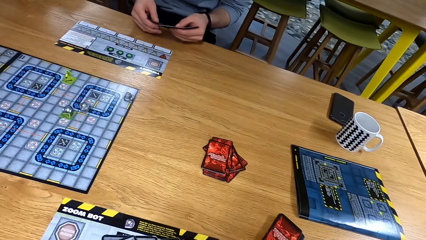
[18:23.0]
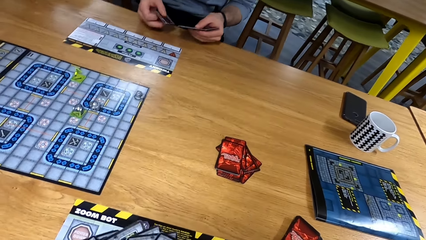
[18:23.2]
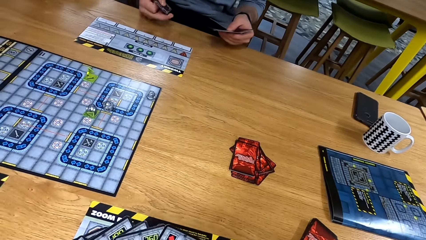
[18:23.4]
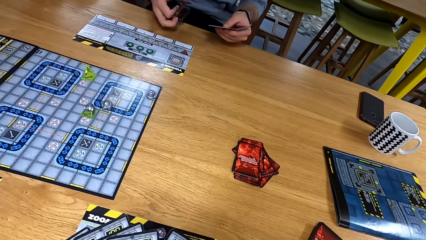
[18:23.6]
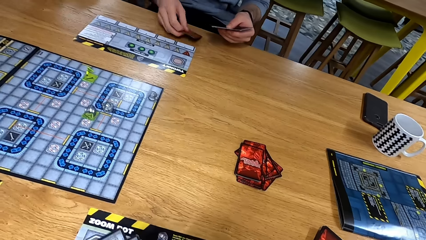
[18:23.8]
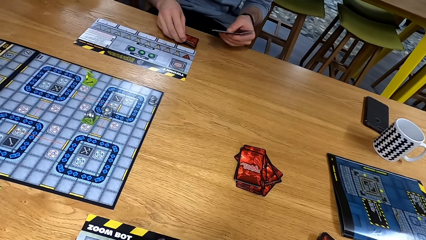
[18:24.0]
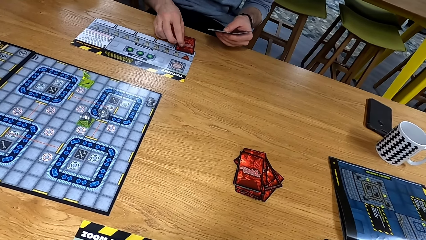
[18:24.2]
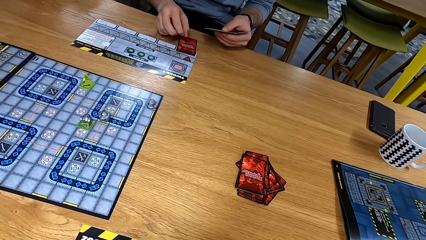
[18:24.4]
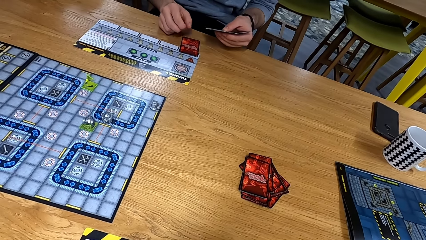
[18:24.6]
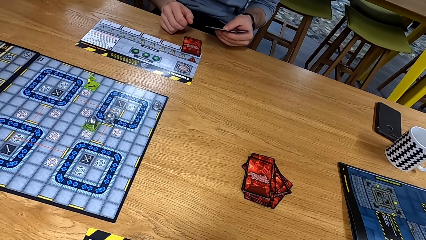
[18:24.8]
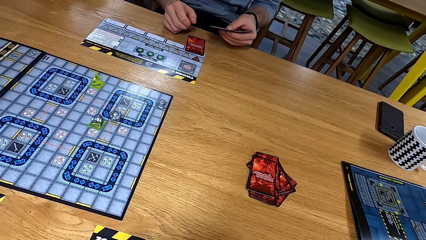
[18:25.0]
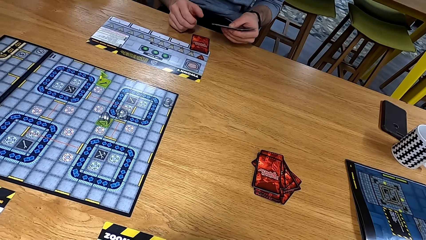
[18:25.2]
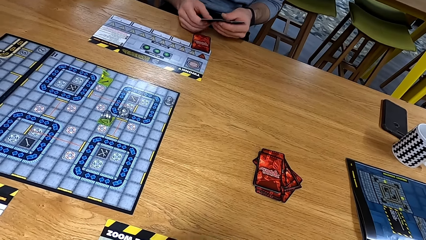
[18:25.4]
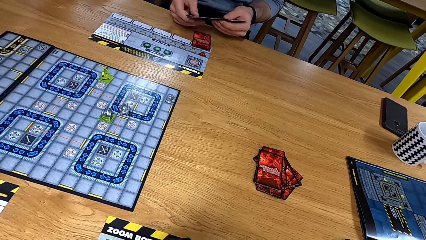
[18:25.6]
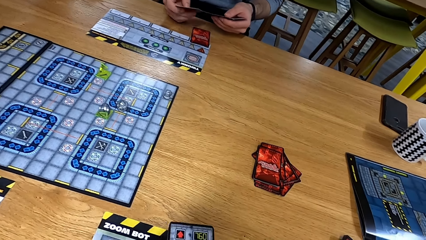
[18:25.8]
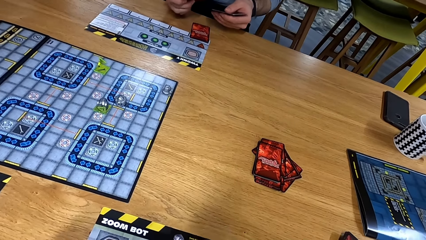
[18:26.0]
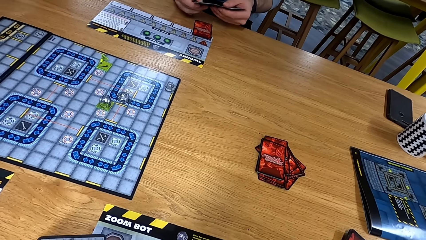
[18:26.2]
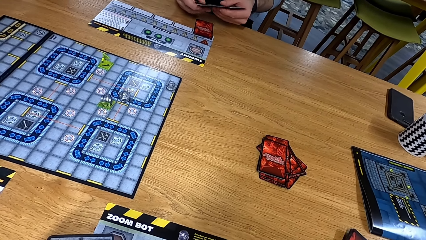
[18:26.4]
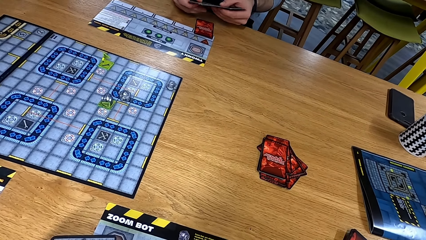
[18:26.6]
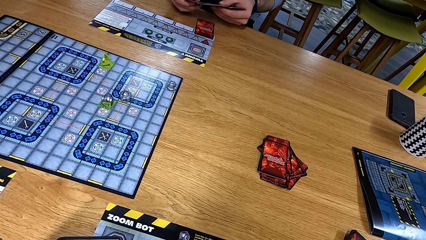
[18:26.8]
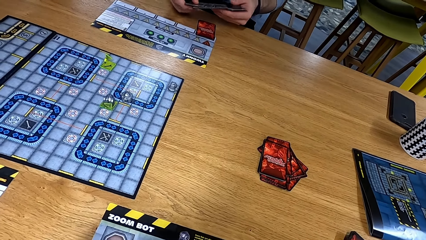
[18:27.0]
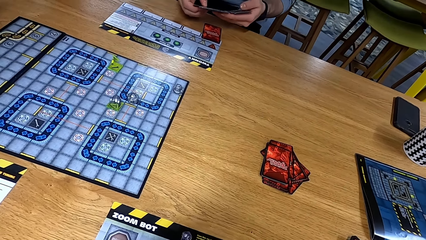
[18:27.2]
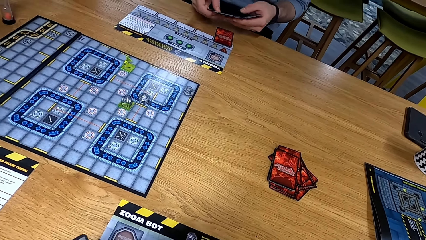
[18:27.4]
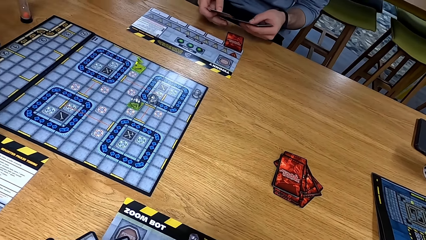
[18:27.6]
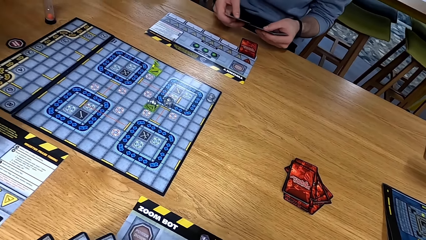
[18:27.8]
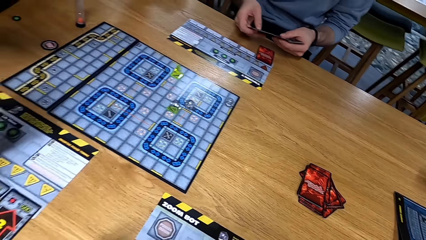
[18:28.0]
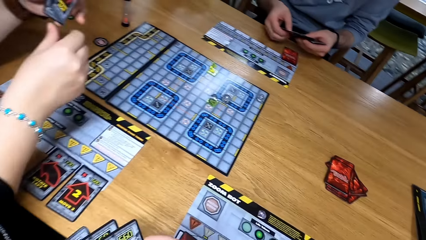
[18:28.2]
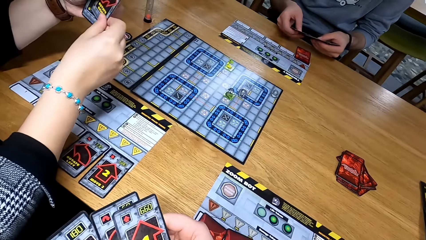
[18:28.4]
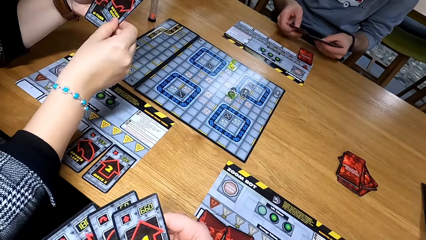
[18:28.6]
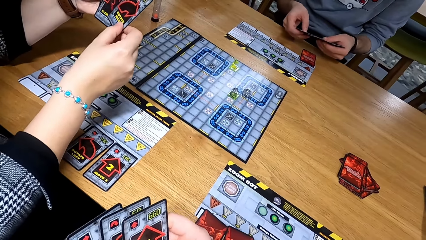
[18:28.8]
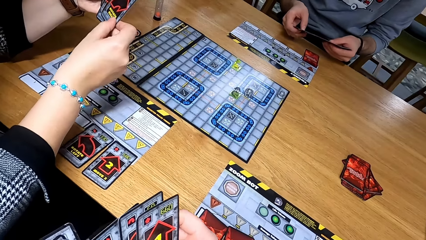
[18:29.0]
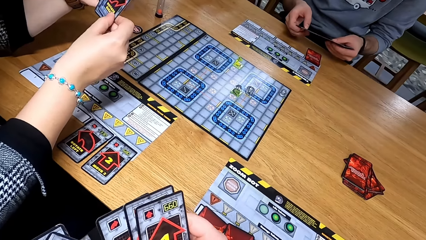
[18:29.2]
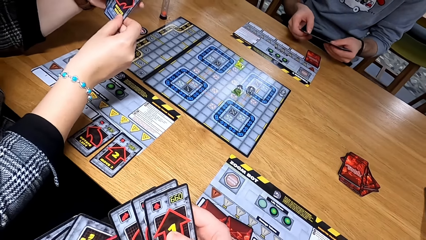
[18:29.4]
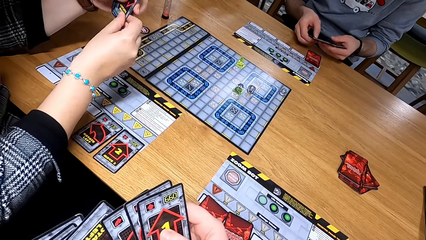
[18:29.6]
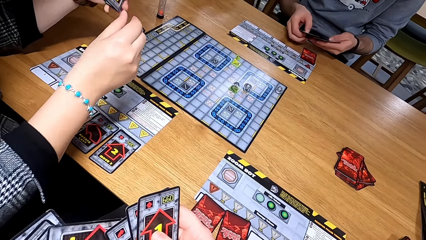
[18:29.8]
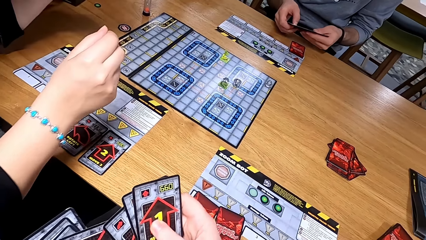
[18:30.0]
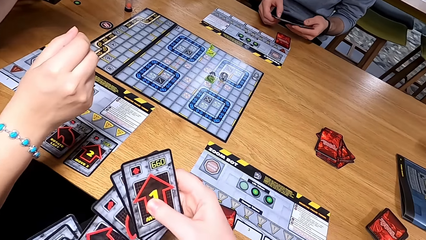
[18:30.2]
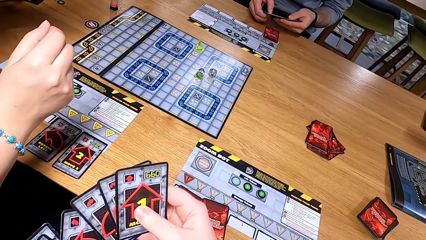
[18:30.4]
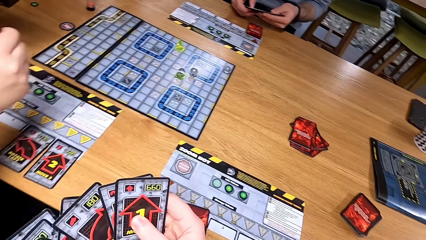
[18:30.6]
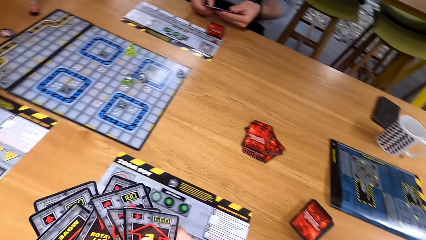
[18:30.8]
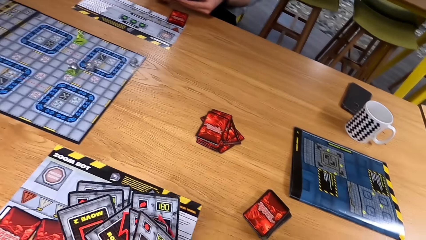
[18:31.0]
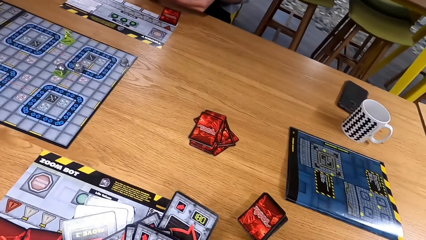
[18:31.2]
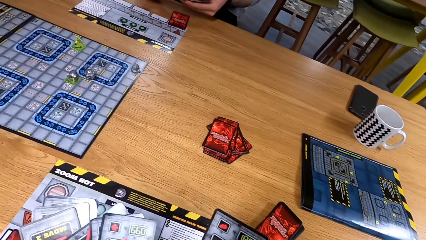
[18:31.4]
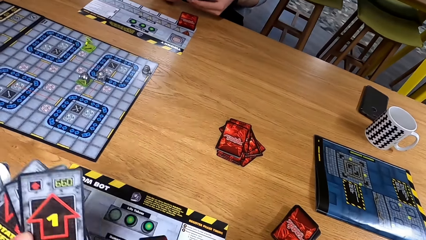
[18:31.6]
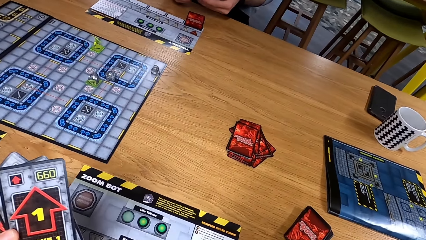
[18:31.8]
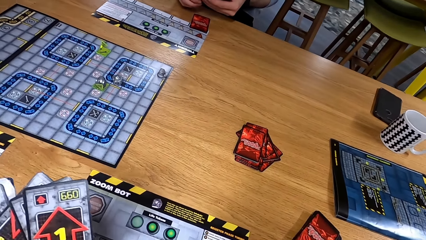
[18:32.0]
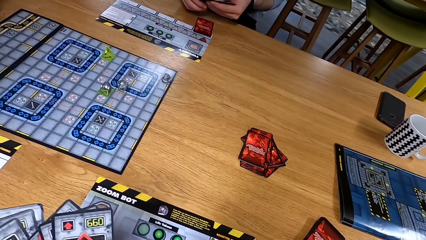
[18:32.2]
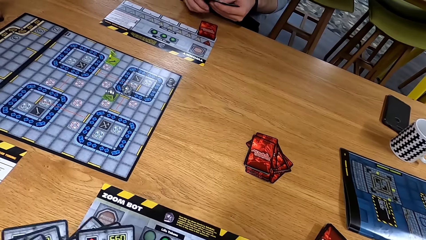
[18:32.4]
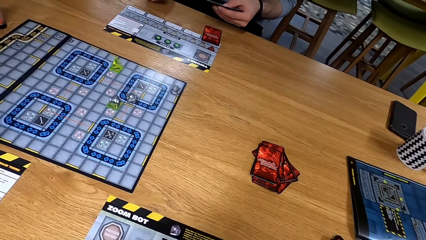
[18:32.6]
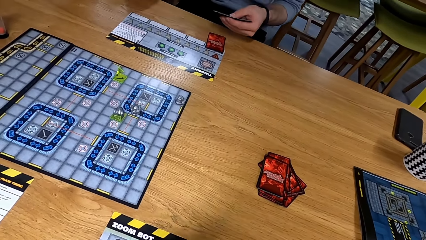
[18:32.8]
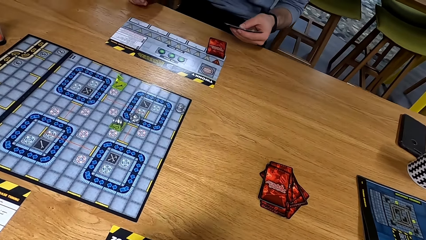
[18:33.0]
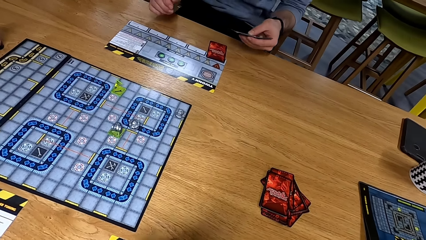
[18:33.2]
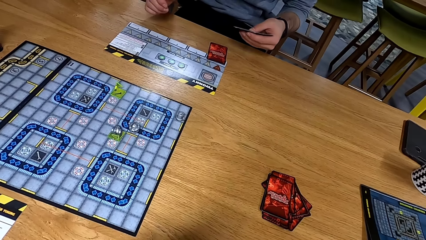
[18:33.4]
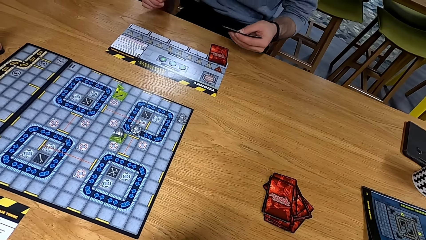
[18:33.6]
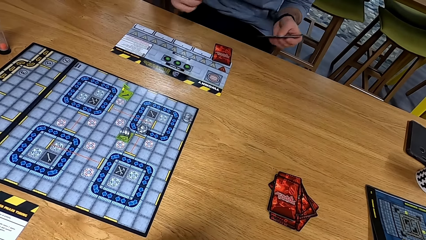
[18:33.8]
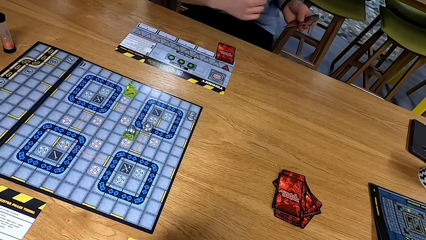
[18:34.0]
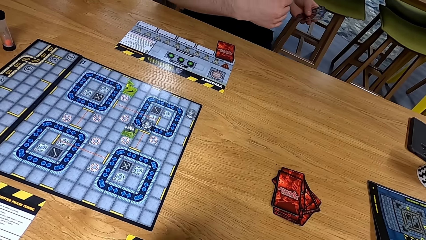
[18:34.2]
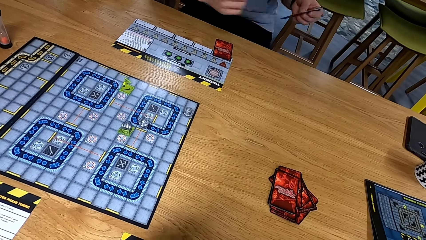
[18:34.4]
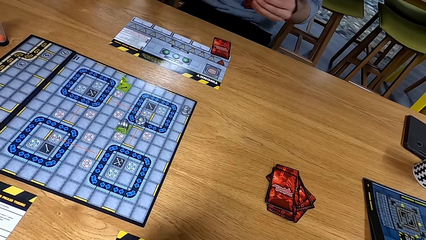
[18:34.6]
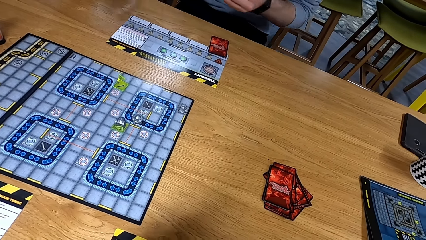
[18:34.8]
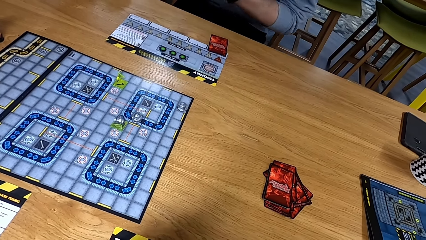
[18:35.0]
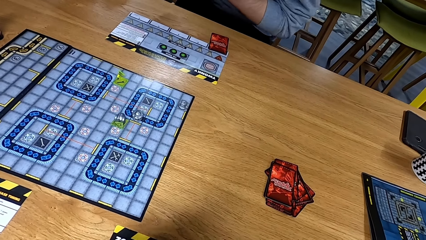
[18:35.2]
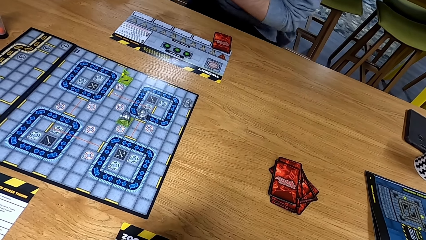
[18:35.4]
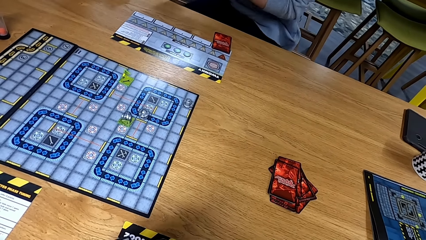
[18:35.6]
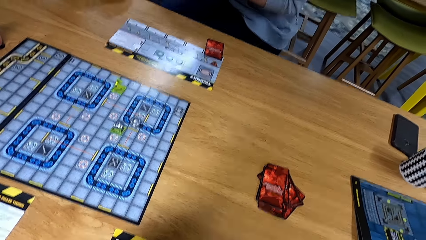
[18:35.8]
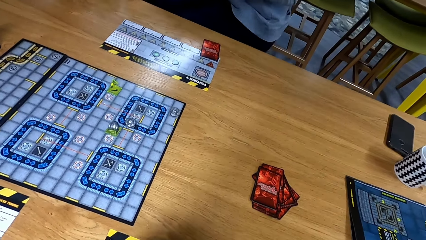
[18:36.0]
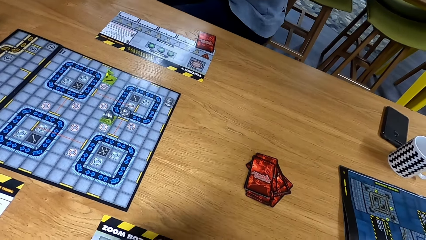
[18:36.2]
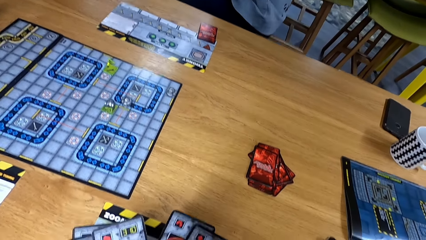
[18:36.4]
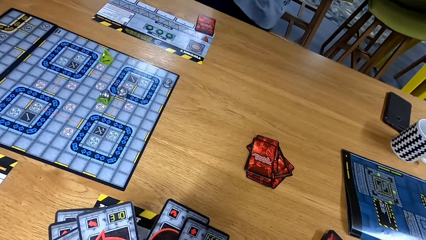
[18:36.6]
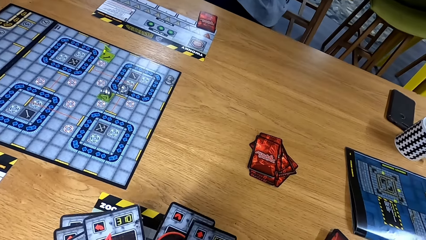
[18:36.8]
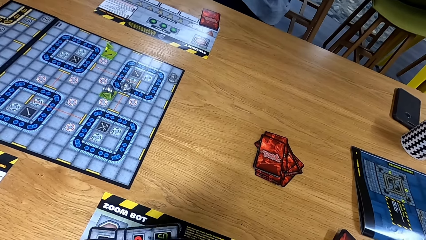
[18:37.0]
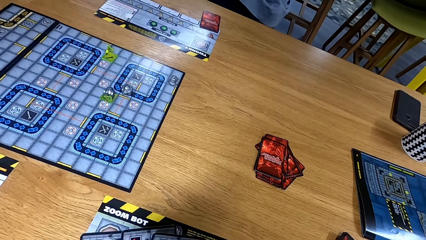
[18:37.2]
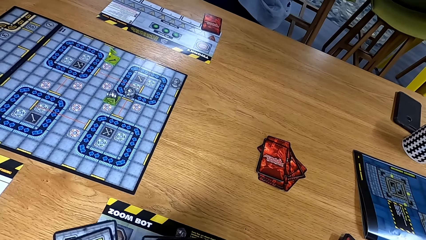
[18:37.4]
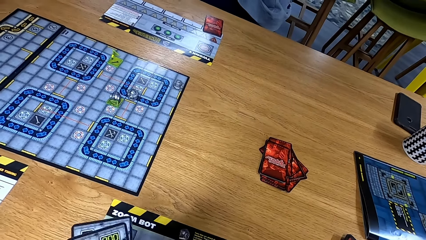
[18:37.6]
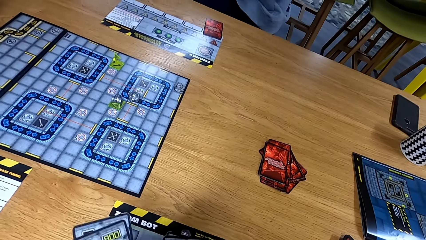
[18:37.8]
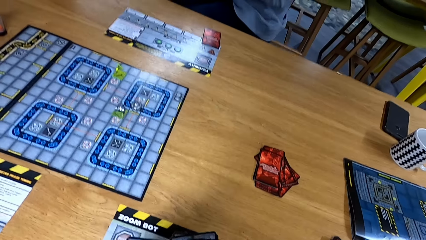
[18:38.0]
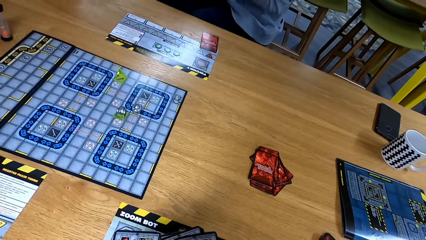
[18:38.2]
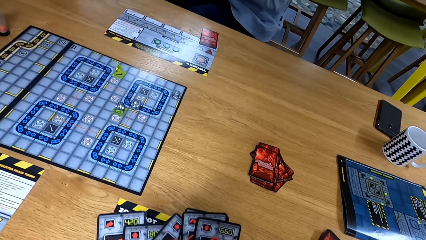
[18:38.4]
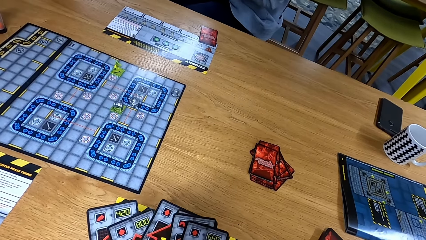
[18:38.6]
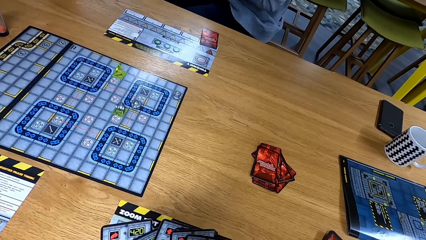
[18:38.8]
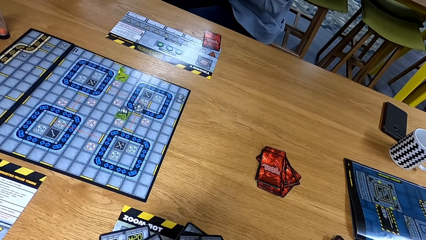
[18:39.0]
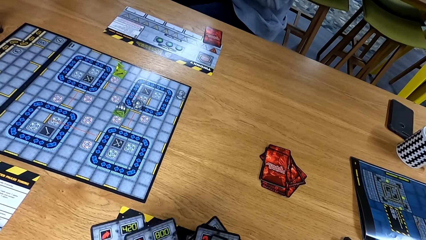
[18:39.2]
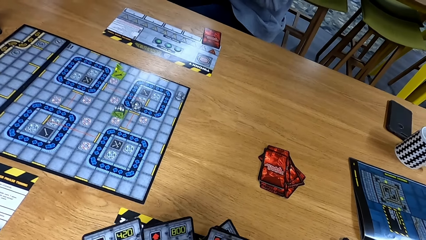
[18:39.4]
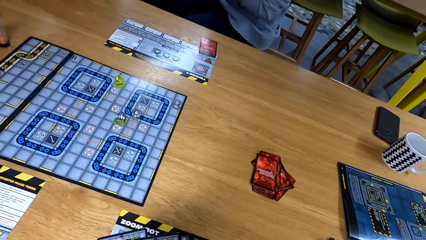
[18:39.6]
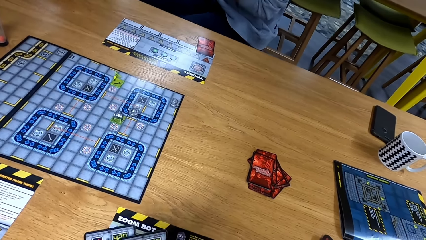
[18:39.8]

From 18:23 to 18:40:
A person places the cards on the table. The person arranges the cards. The camera wearer arranges the cards. Another person organizes the cards. Another person shakes the hands. The camera wearer holds the cards.
